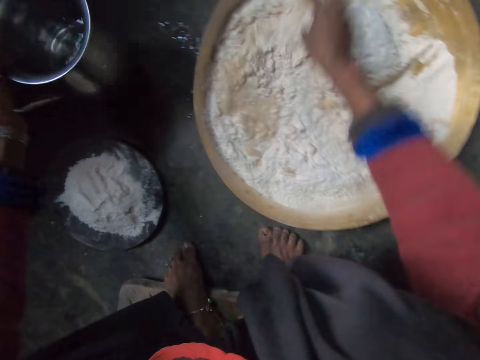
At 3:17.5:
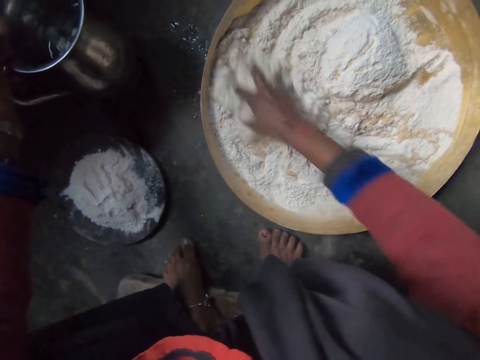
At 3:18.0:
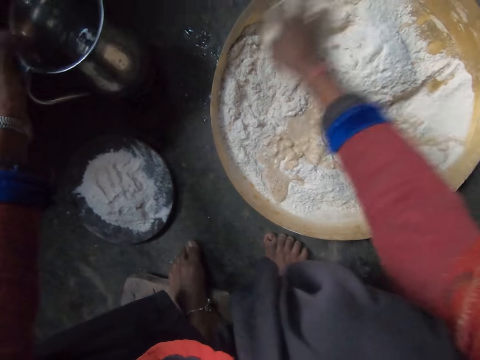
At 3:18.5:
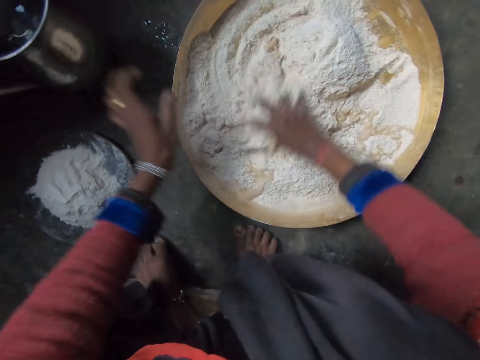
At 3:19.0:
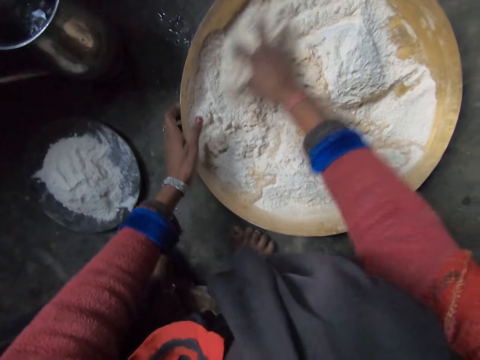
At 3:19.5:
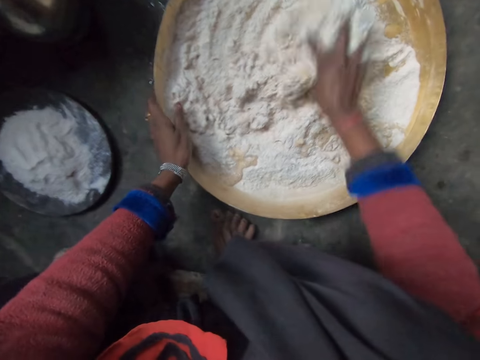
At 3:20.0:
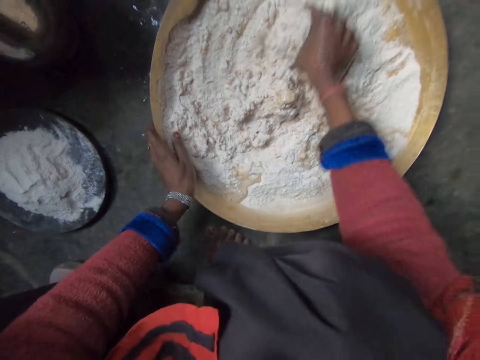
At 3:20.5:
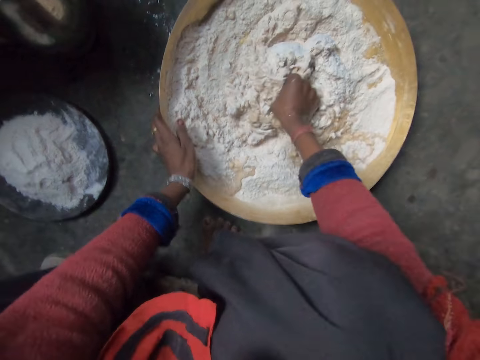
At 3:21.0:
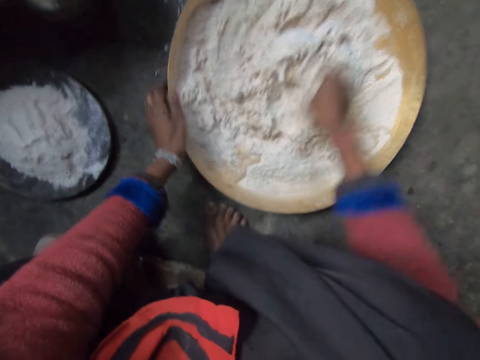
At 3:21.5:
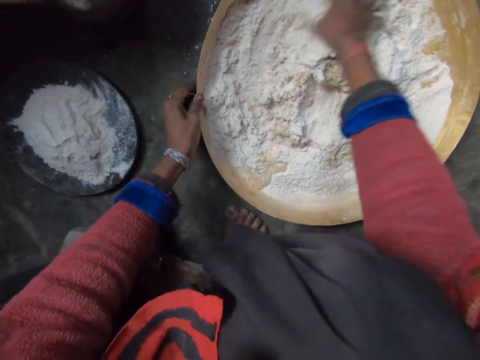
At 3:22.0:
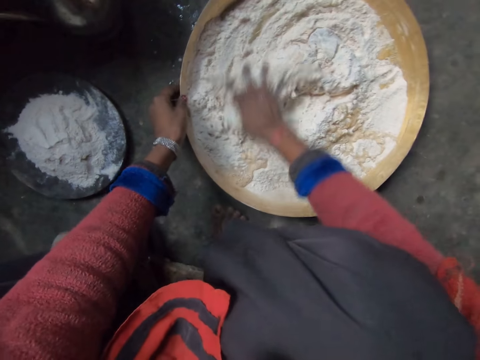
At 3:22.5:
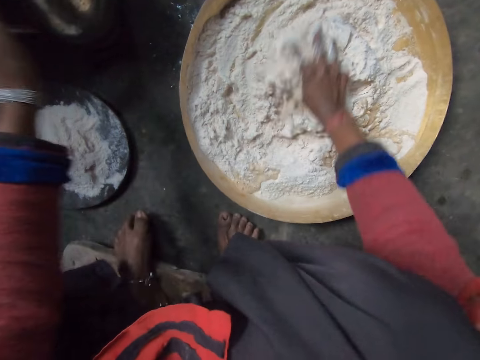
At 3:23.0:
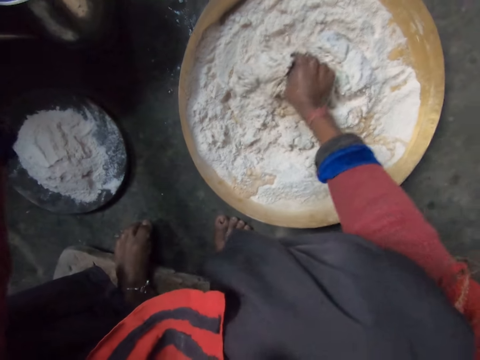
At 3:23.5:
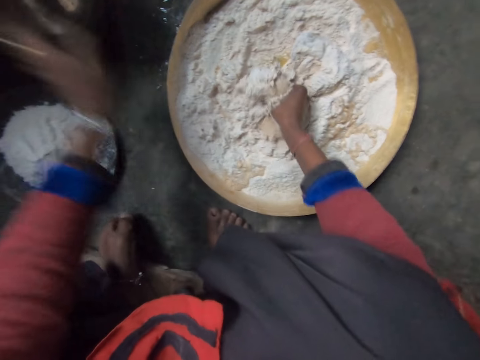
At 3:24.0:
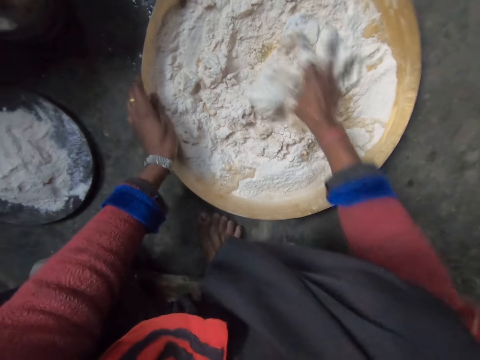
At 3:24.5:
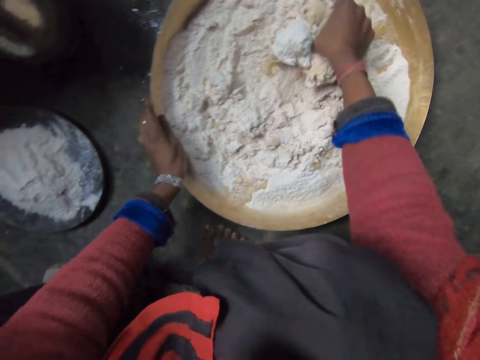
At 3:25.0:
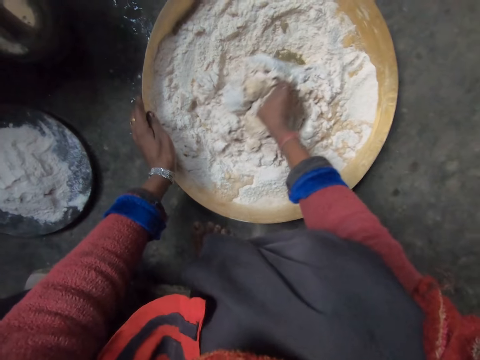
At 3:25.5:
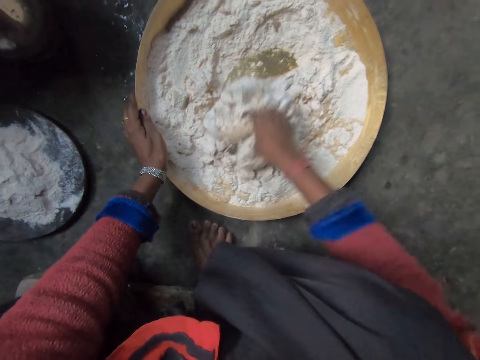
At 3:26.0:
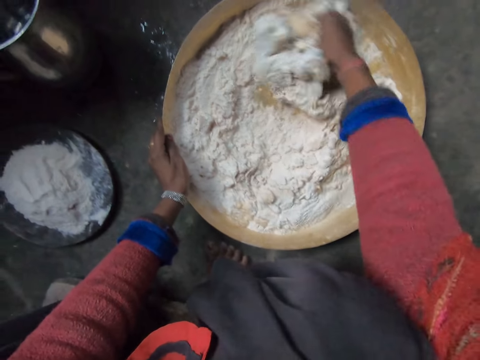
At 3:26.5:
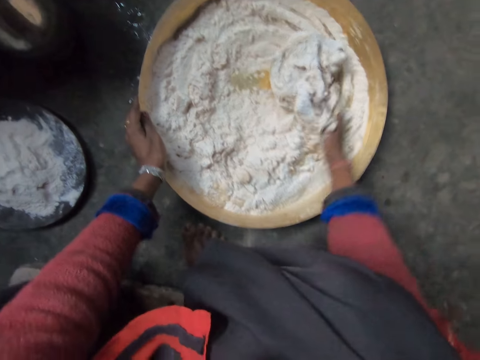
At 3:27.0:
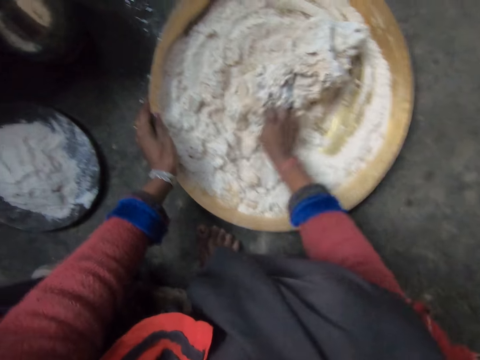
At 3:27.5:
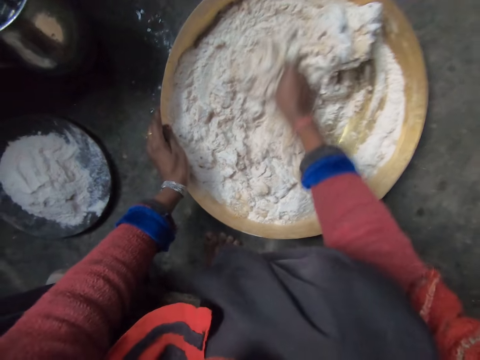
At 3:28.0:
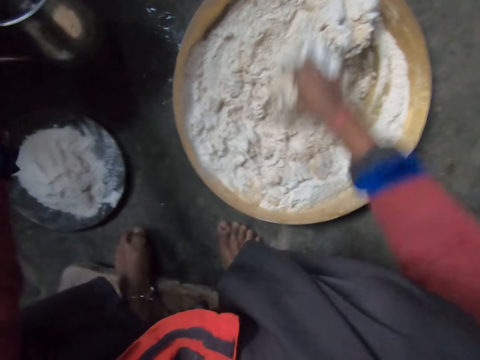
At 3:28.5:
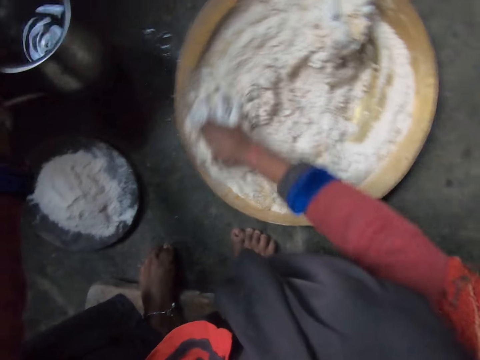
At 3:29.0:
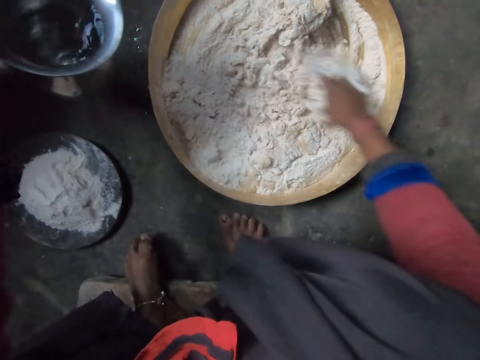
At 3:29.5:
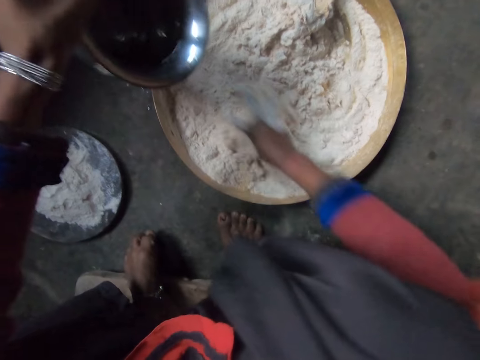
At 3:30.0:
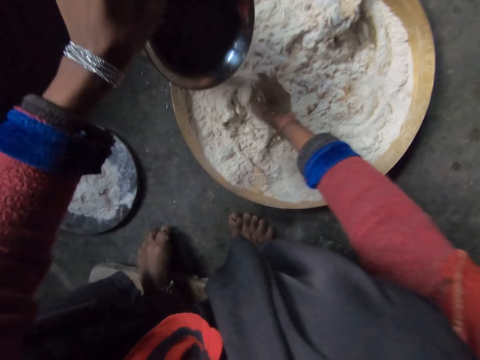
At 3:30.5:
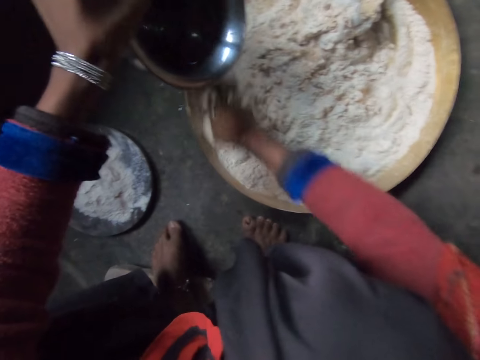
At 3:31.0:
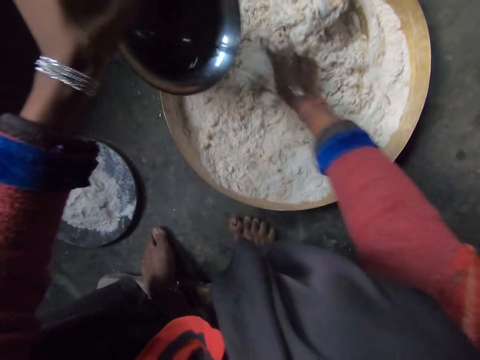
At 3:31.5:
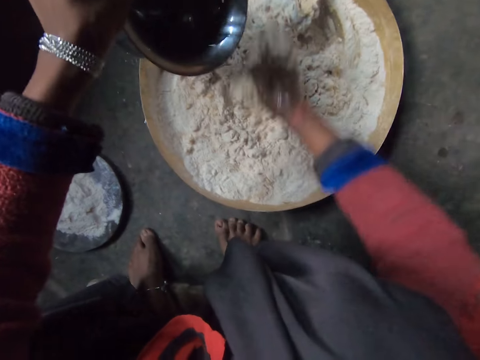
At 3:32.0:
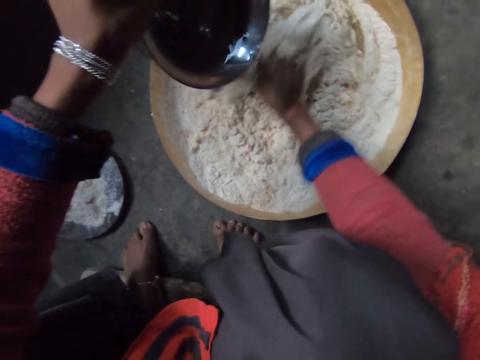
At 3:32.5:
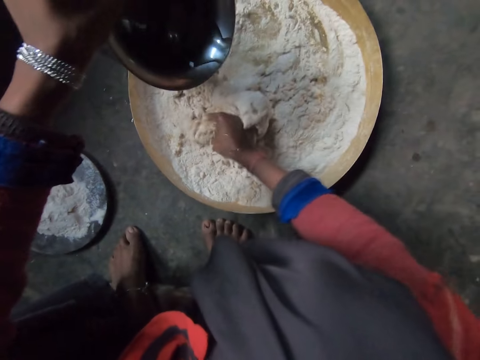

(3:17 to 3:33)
The camera wearer puts the stainless jug down. They knead. They pick up the stainless jug and pour water on the flour.

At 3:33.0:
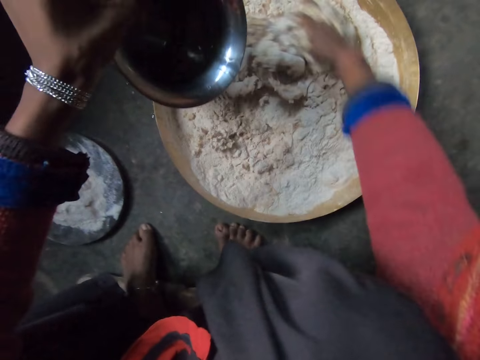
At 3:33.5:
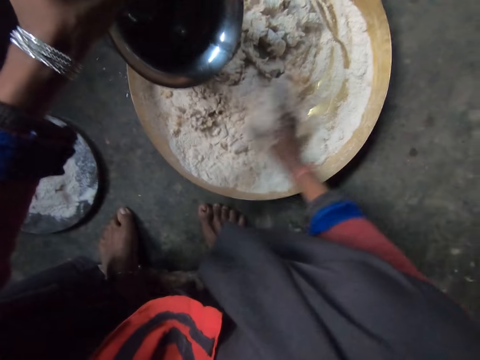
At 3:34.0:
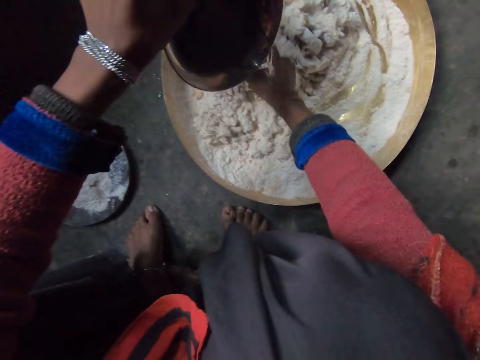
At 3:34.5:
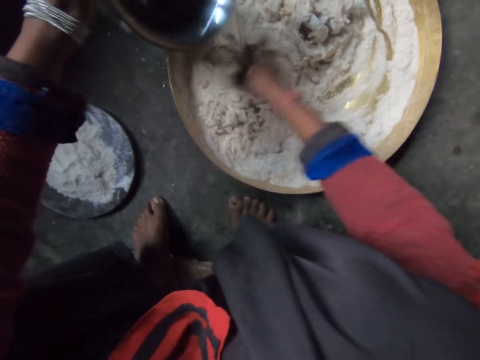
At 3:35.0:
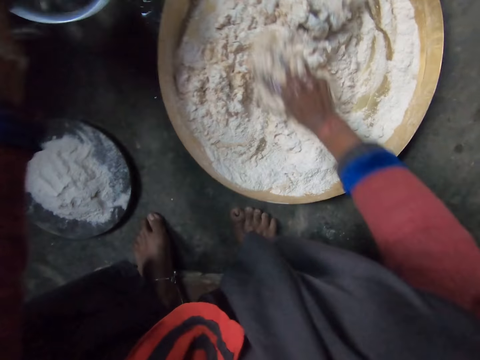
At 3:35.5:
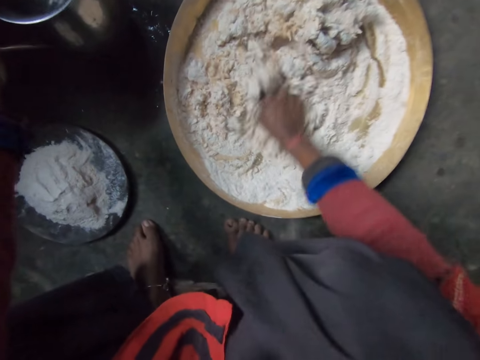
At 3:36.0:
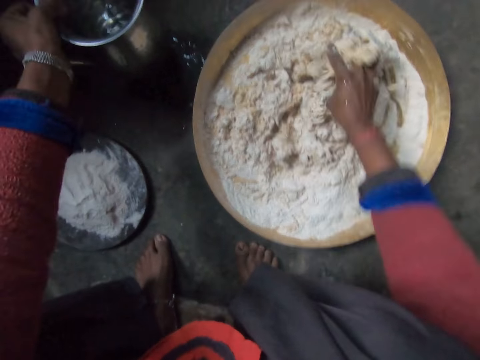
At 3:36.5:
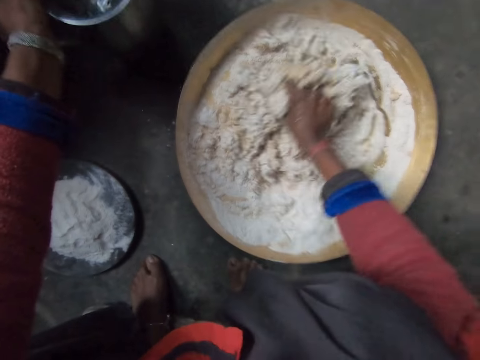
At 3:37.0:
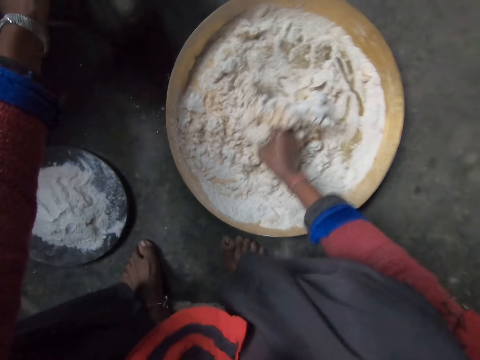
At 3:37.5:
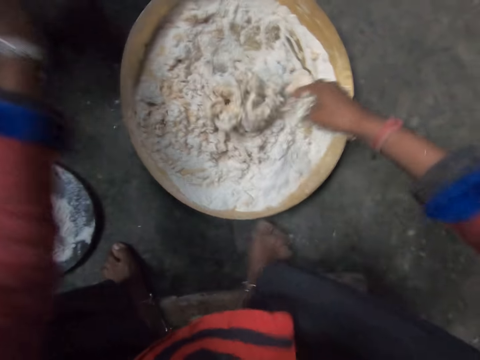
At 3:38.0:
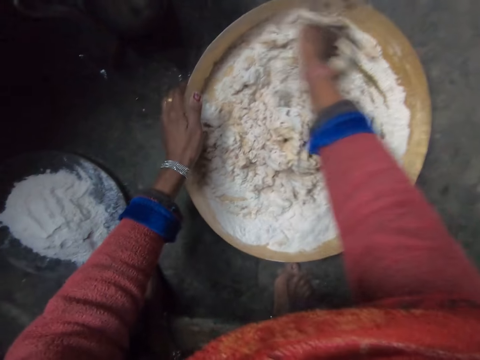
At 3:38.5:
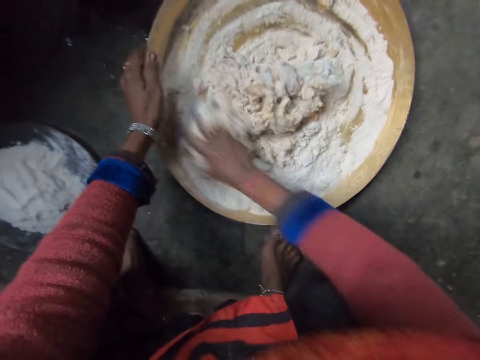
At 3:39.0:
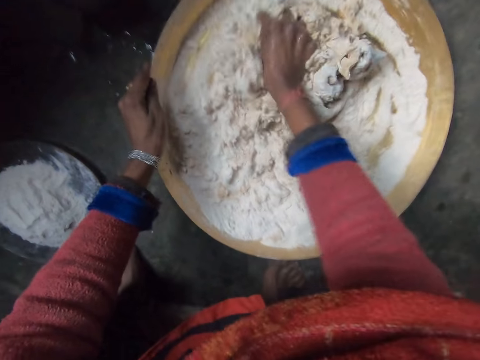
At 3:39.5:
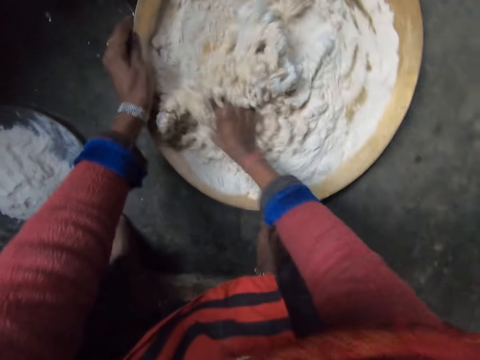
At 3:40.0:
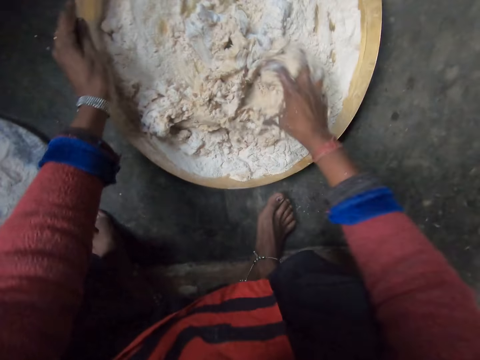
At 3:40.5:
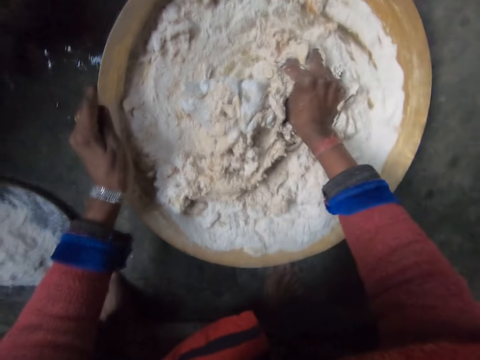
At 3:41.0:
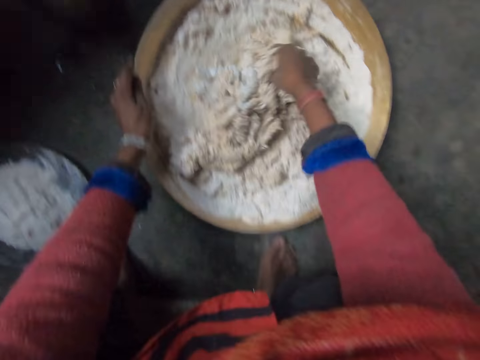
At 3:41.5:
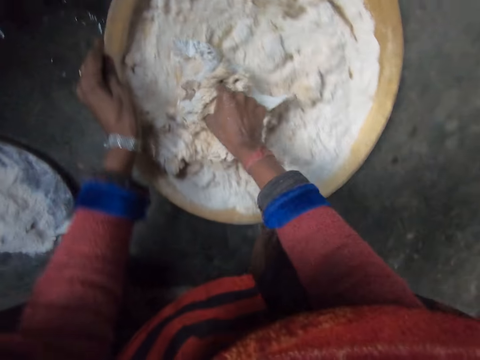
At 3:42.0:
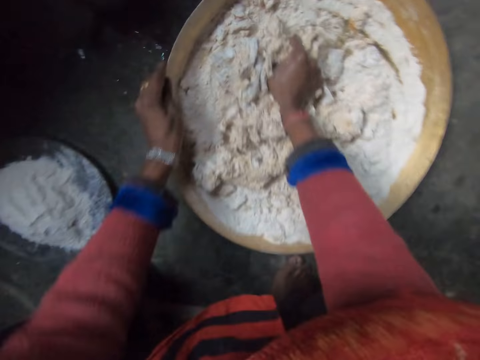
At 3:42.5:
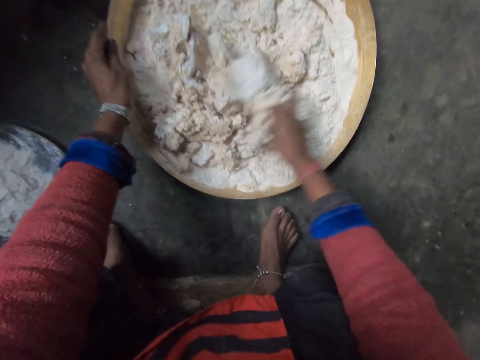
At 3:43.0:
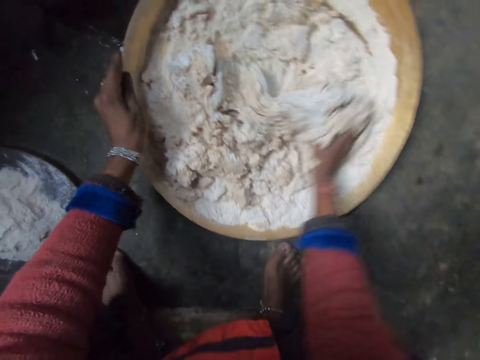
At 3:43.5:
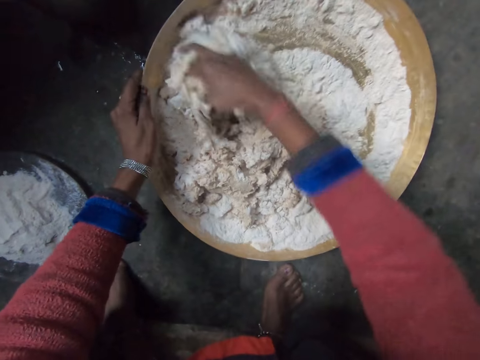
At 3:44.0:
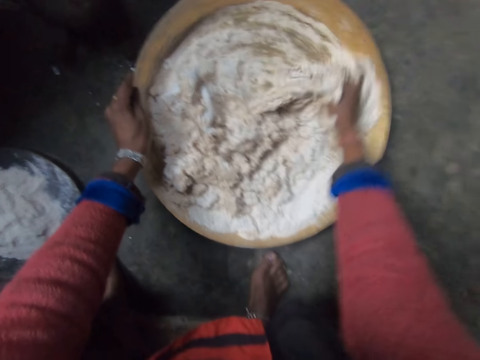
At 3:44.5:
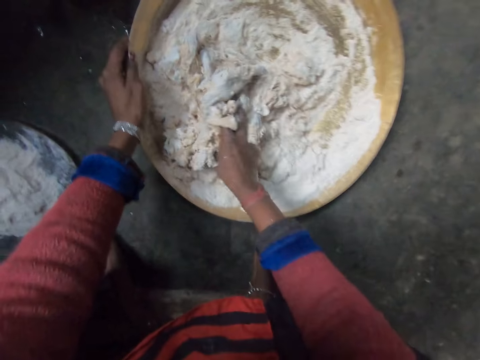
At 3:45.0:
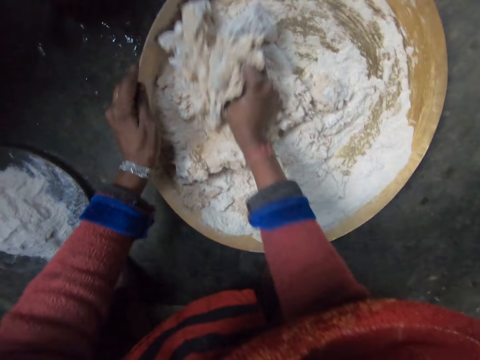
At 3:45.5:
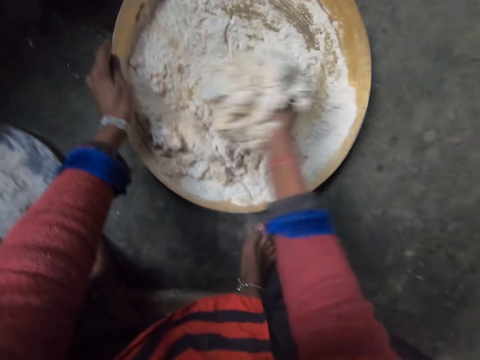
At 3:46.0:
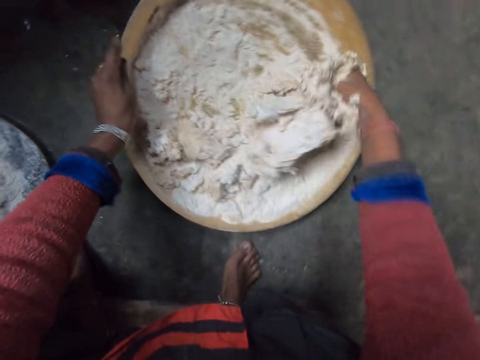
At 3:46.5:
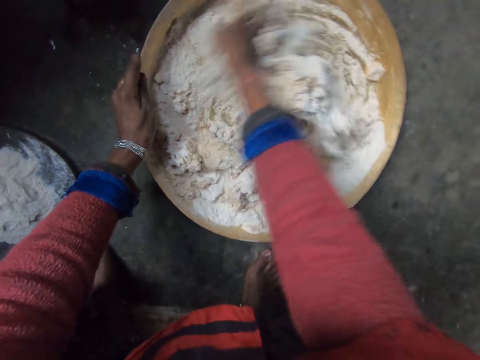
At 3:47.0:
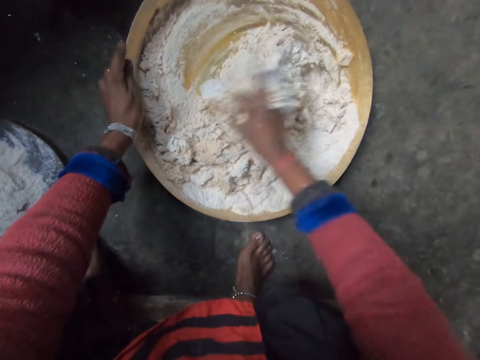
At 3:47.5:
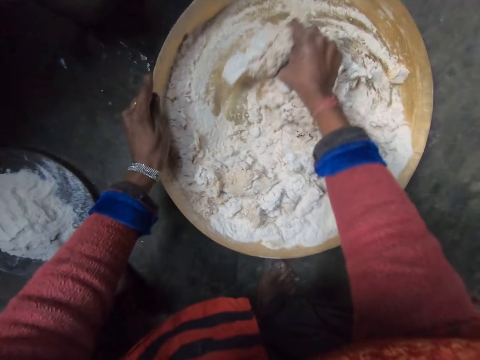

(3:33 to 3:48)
The camera wearer puts the stainless jug down. They knead.
